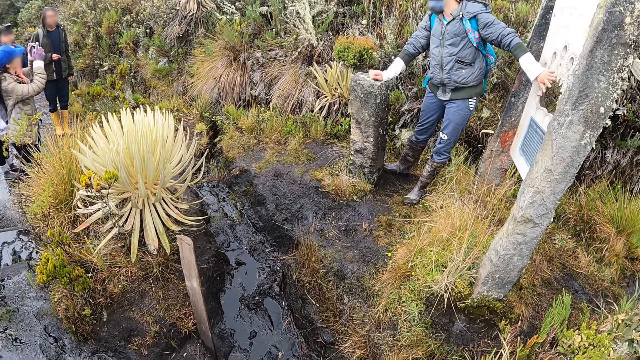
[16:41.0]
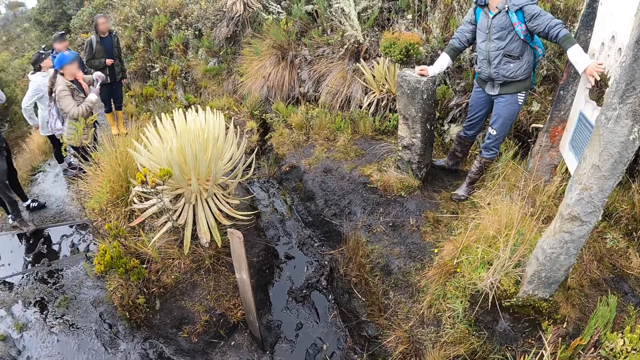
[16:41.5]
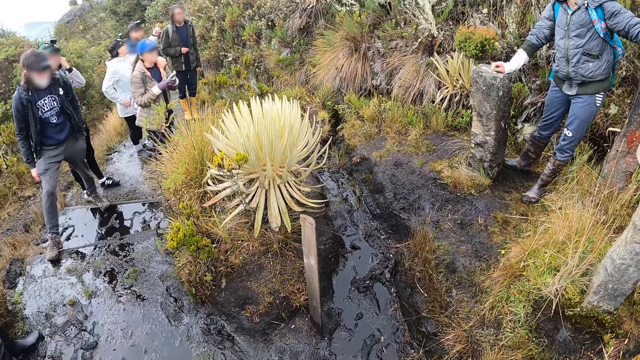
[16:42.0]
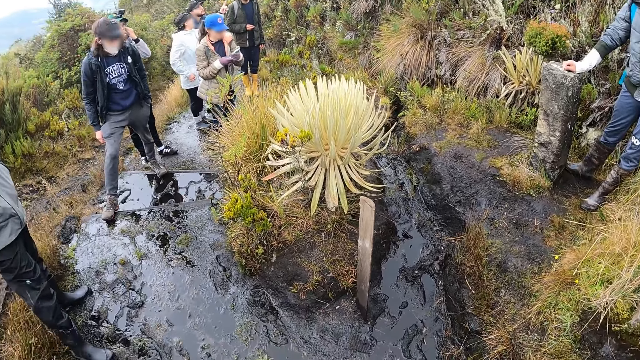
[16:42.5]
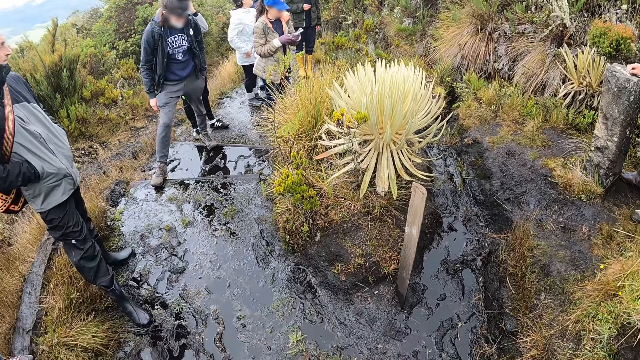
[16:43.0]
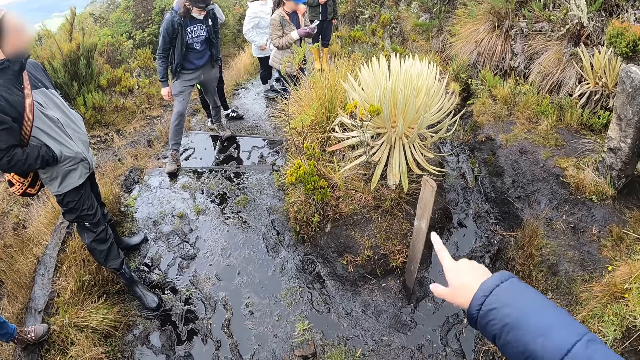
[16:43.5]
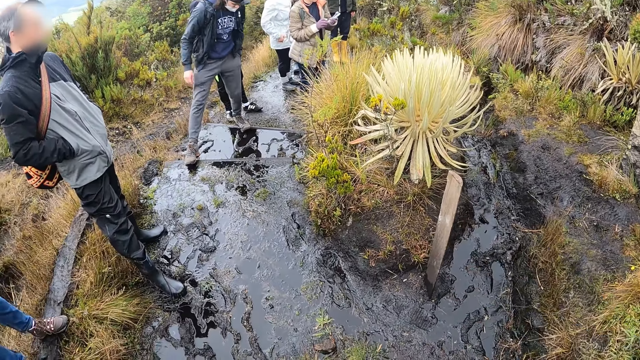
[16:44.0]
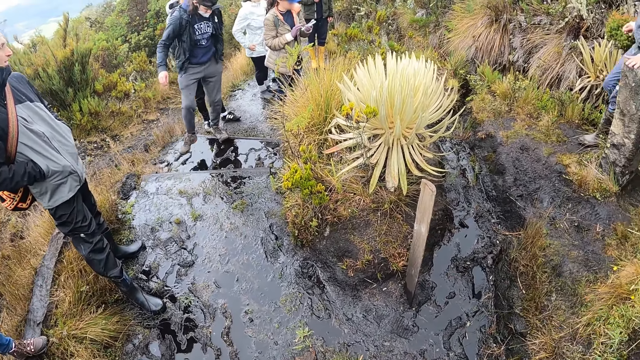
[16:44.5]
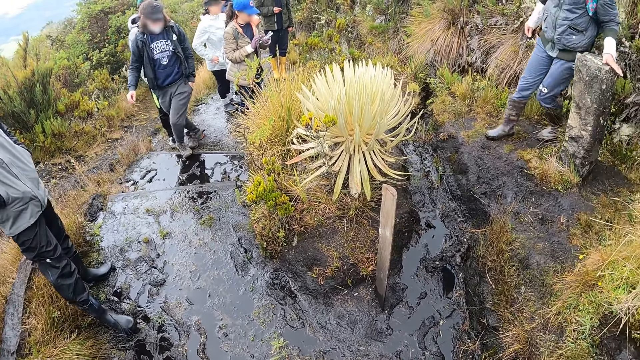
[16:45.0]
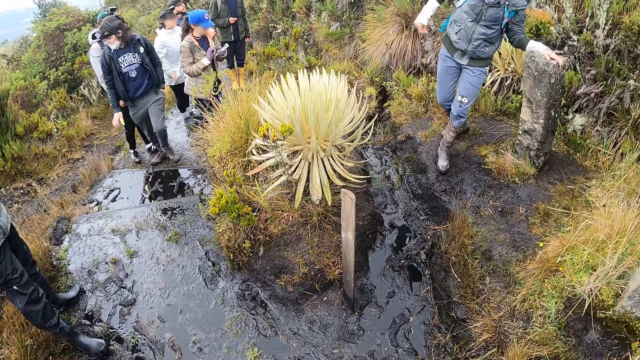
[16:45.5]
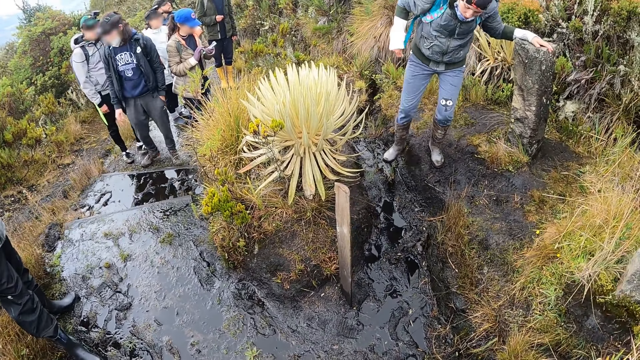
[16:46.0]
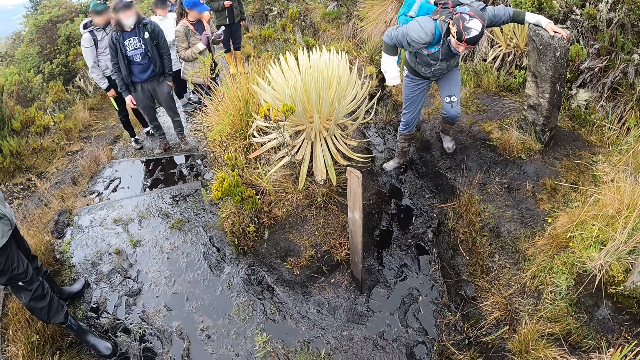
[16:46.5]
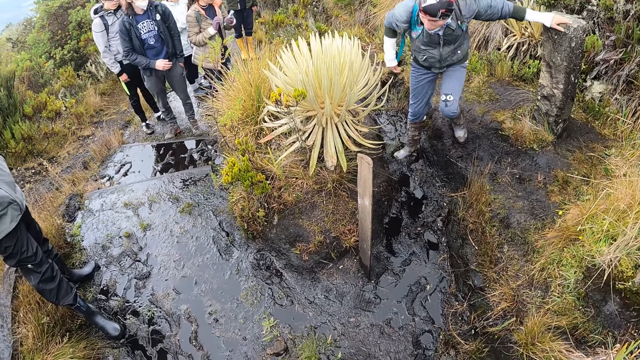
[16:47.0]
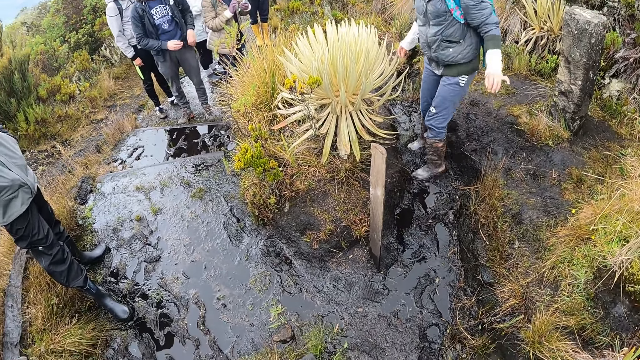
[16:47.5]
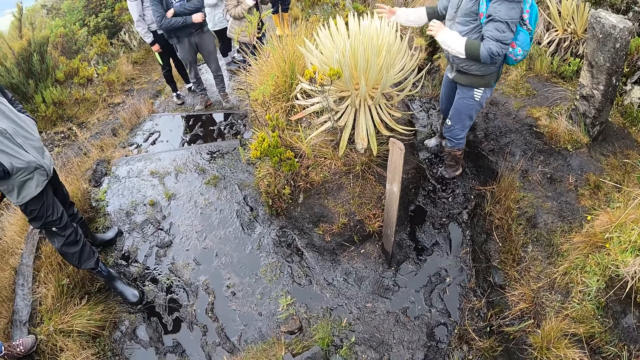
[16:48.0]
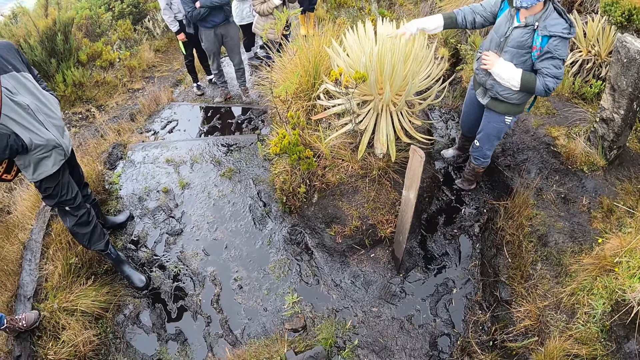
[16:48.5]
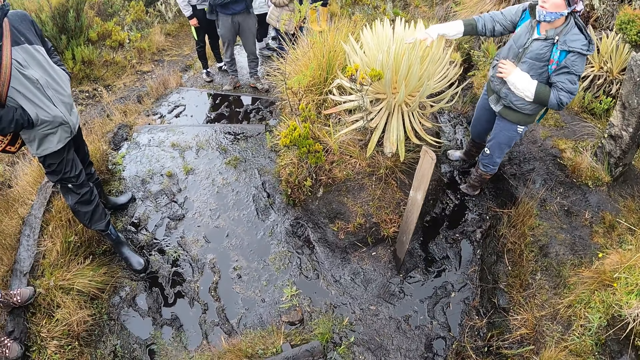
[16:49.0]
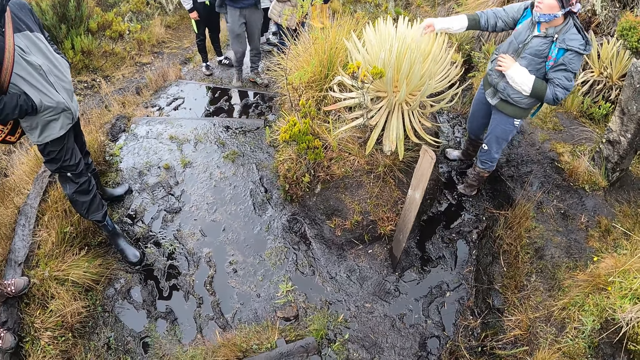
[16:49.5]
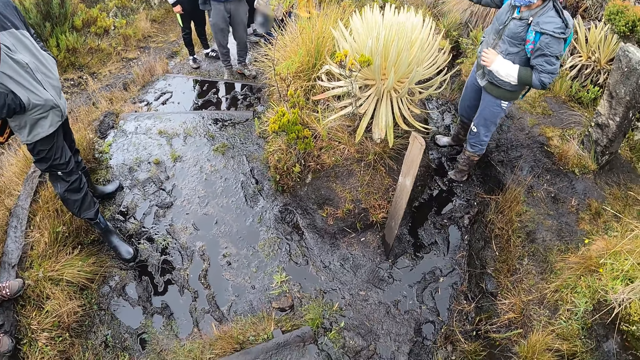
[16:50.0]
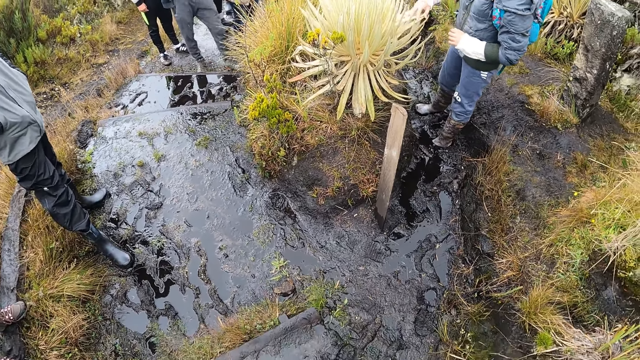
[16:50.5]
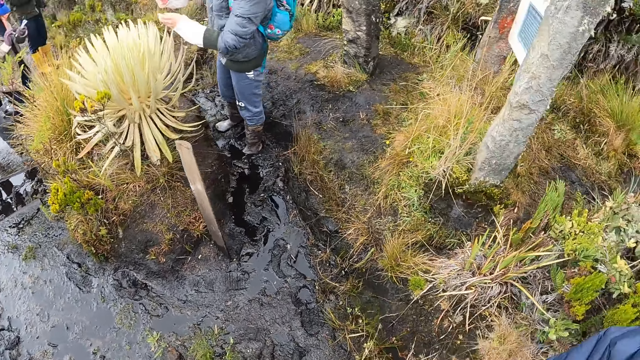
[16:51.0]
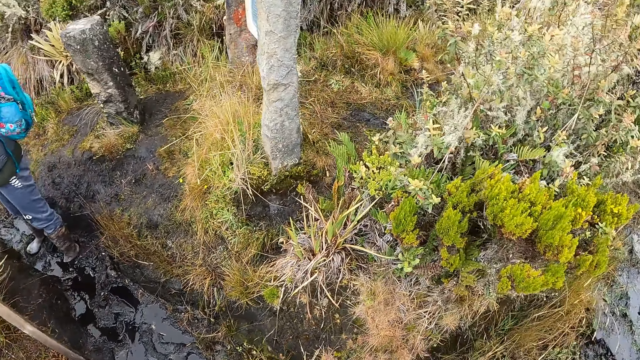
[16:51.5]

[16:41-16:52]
A woman looks around. The camera wearer uses gestures. Another woman walks around. The camera wearer looks around. The other woman touches a flower with her right hand. The first woman looks around.

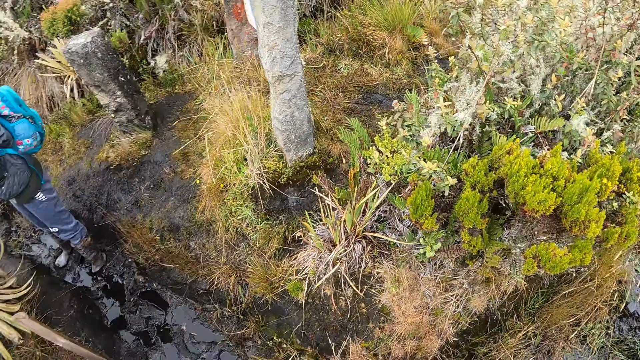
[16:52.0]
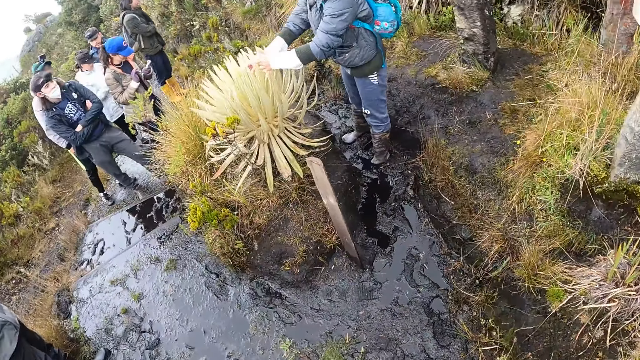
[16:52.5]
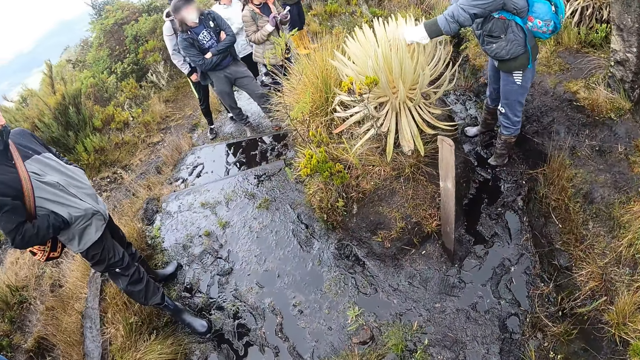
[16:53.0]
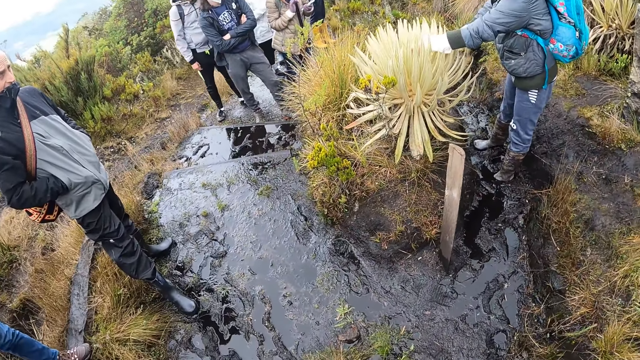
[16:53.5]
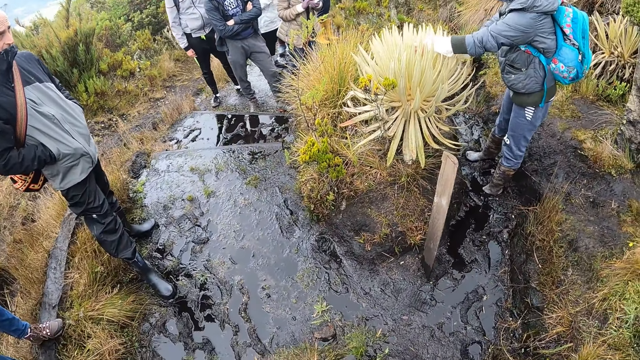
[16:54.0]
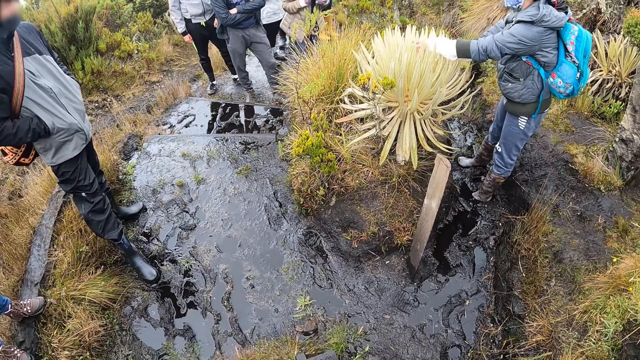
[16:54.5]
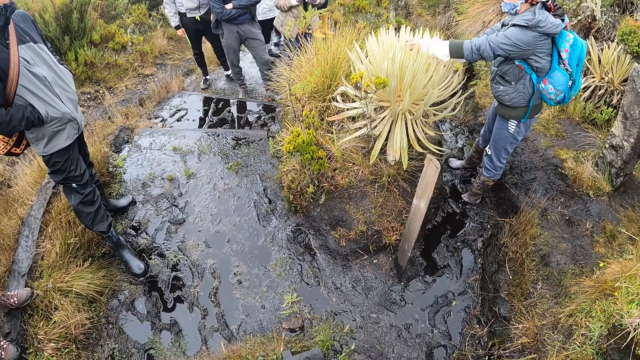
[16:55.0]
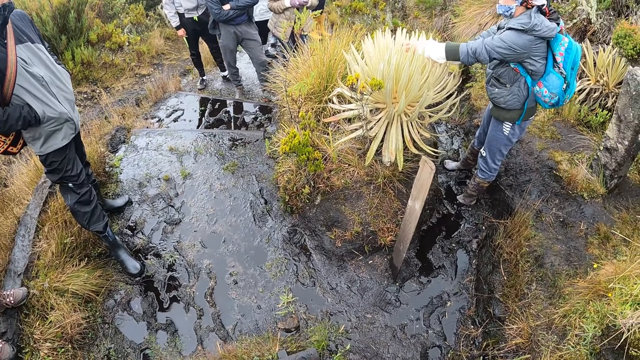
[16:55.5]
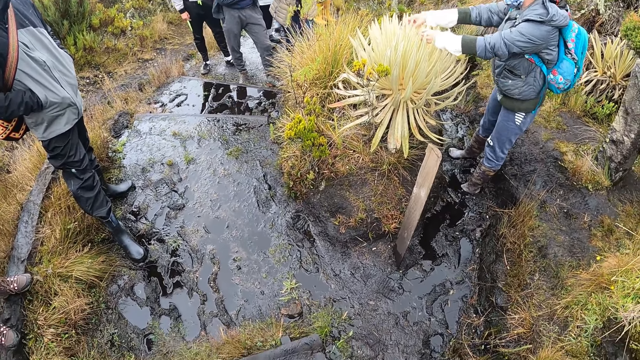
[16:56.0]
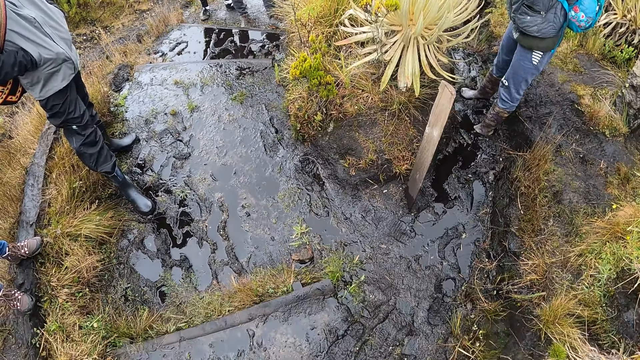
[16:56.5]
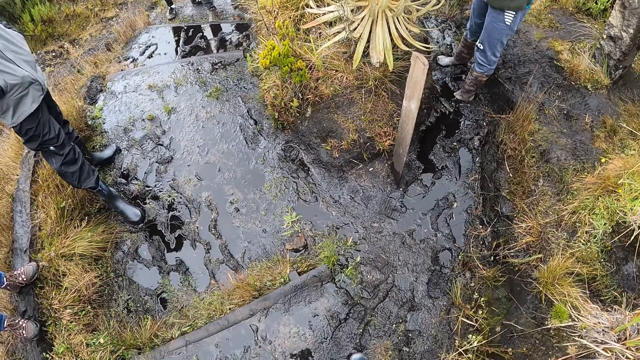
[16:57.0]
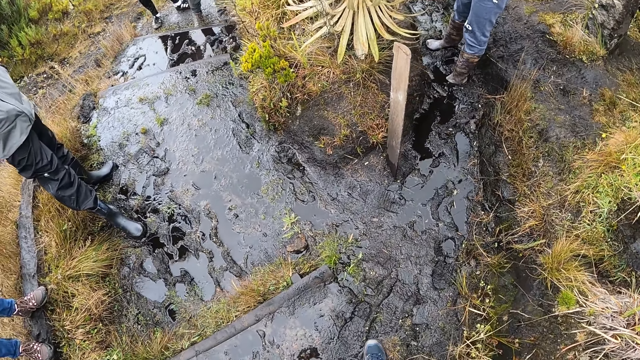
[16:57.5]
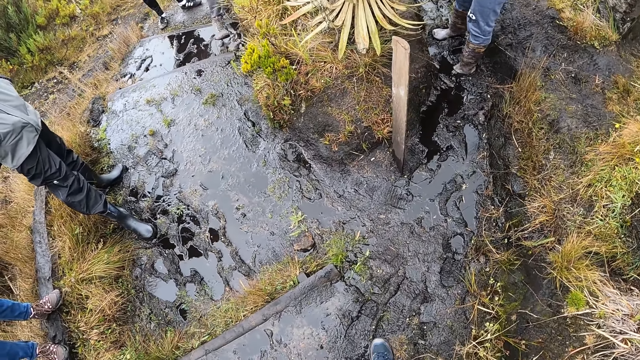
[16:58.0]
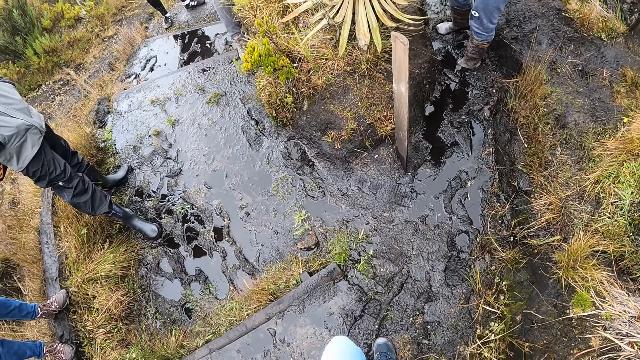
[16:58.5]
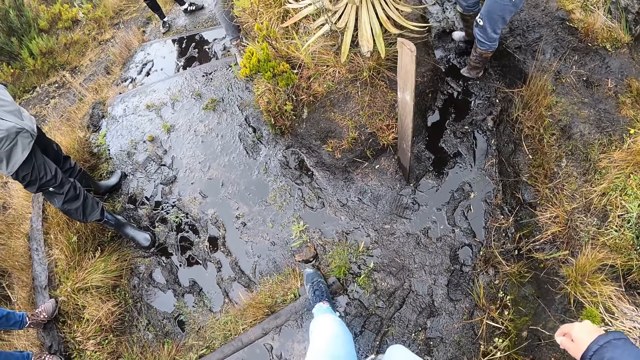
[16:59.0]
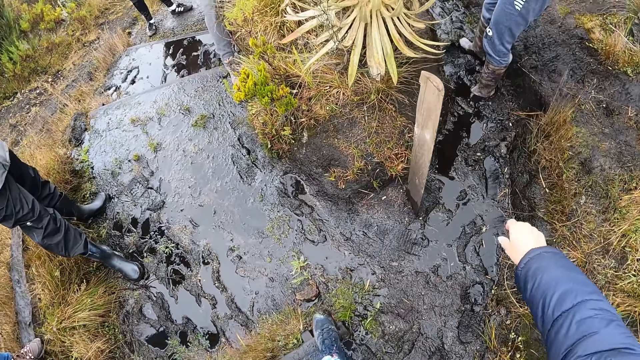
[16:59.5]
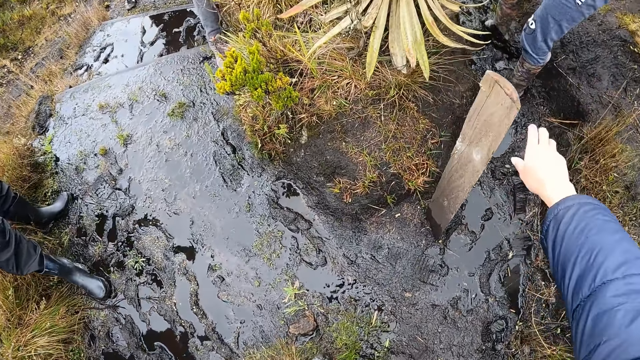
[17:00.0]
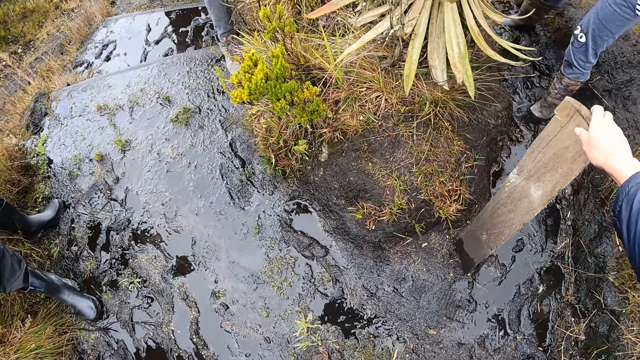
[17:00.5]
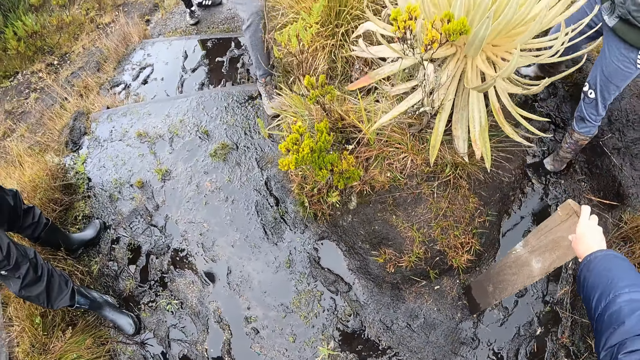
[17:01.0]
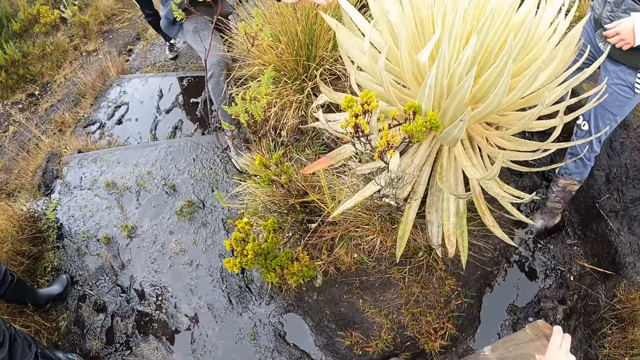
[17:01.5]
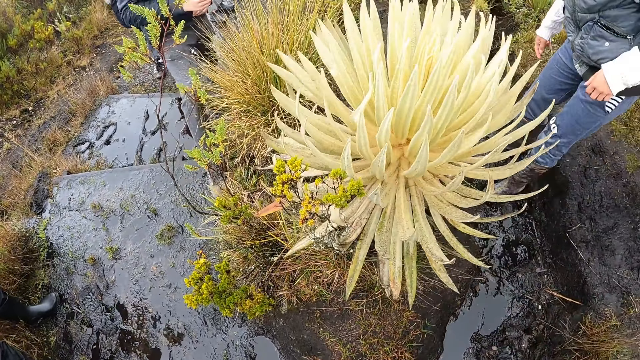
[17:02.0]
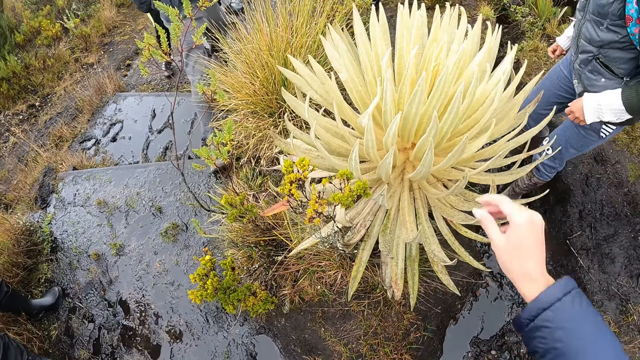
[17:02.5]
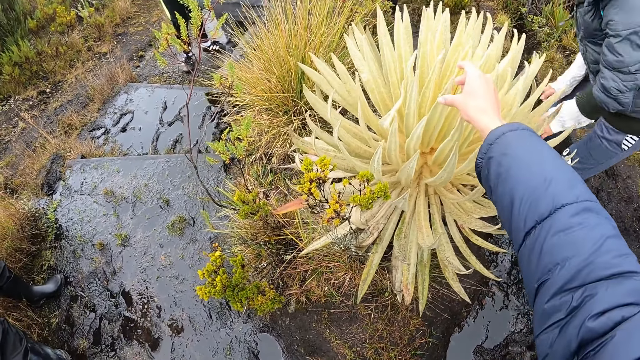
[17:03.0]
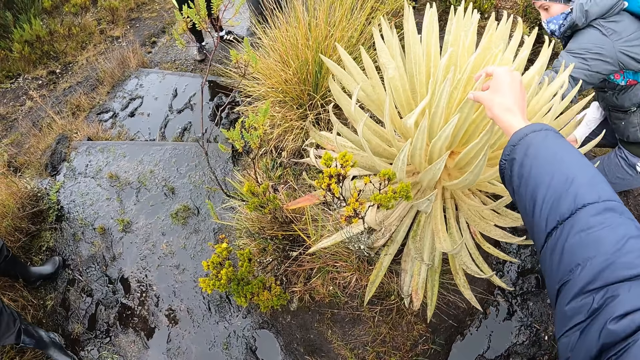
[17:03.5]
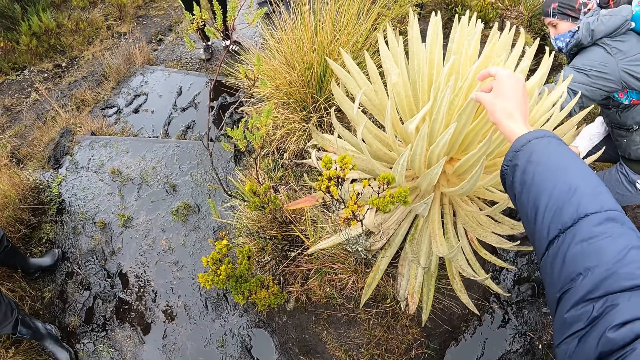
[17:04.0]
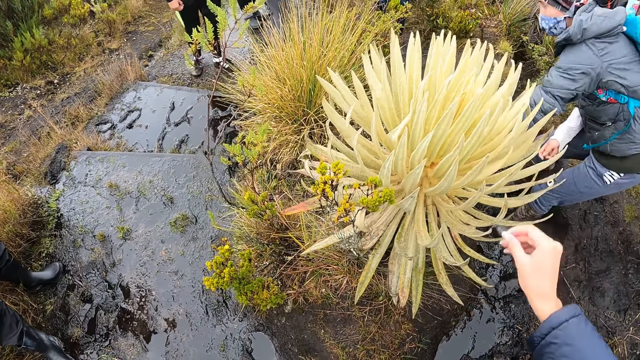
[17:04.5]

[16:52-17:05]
A woman looks around. The camera wearer walks around. She touches a piece of wood with her right hand. Another woman moves around. The camera wearer touches a flower with her right hand. The other woman bends downwards. The camera wearer looks around.
